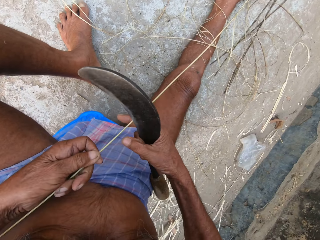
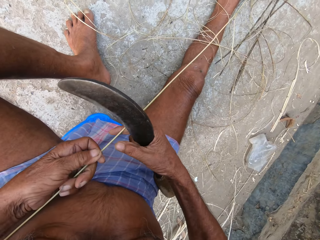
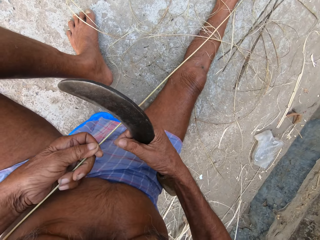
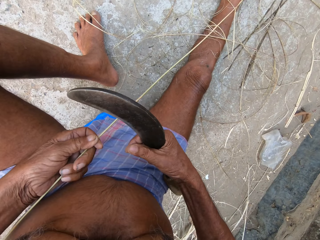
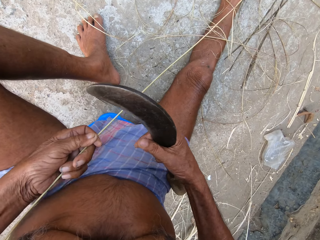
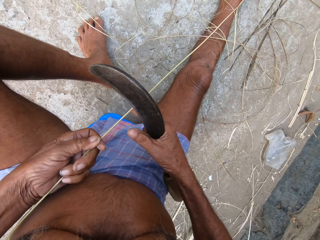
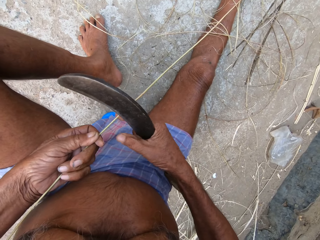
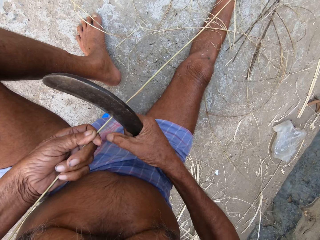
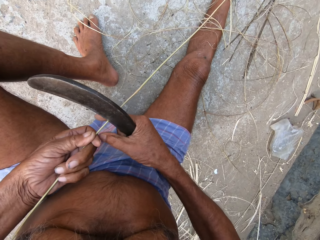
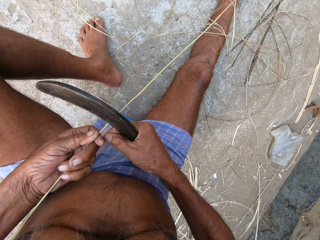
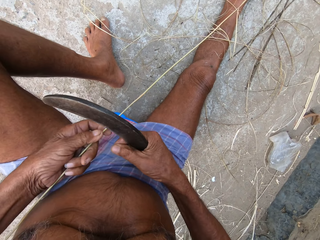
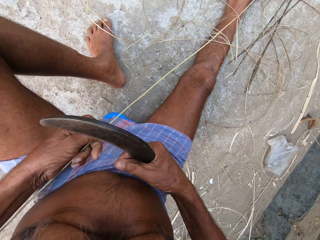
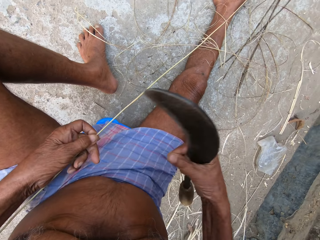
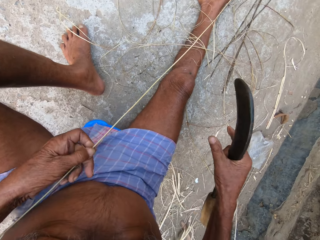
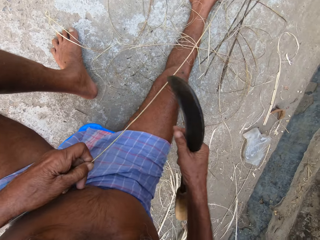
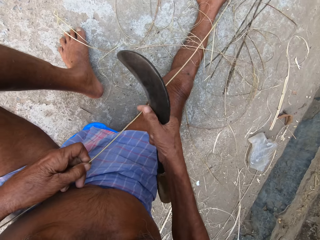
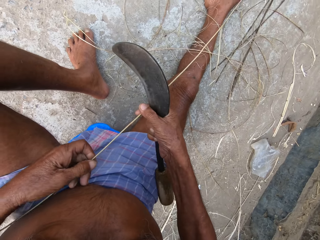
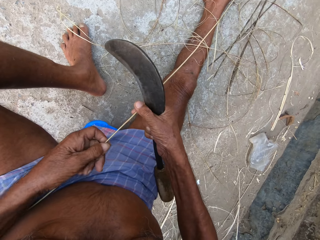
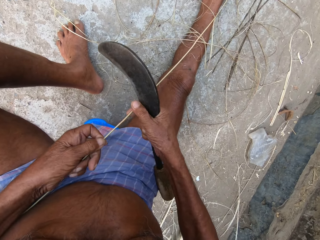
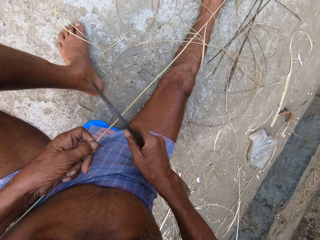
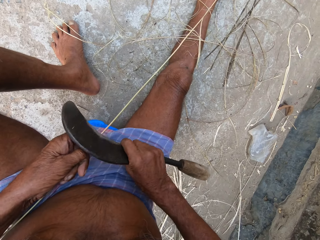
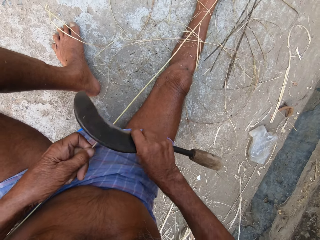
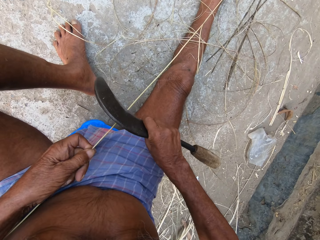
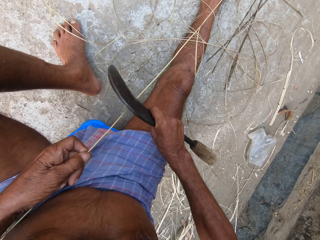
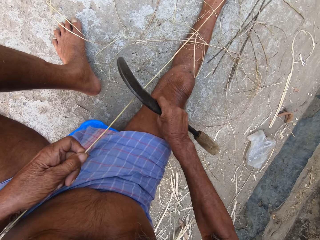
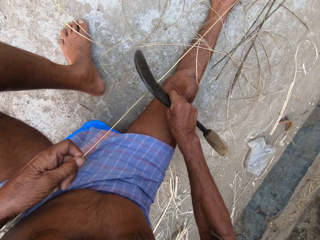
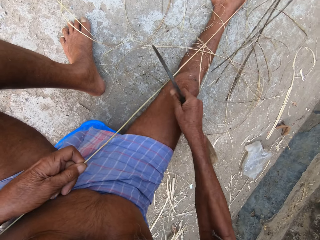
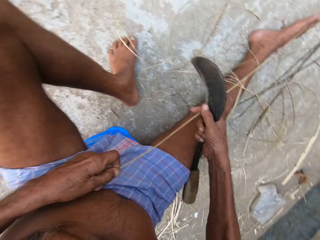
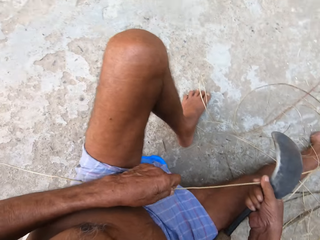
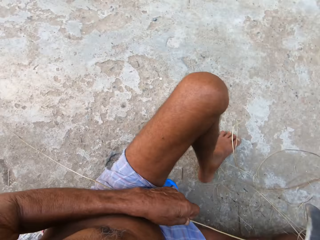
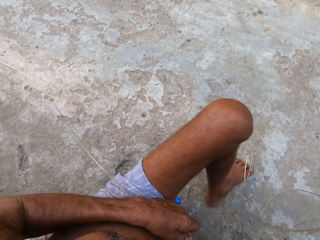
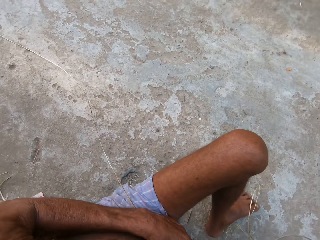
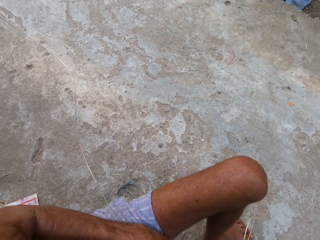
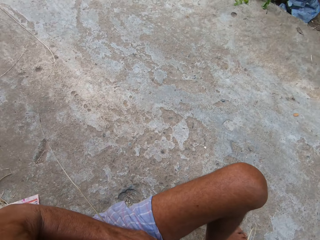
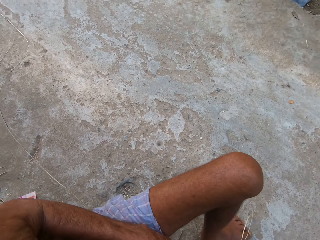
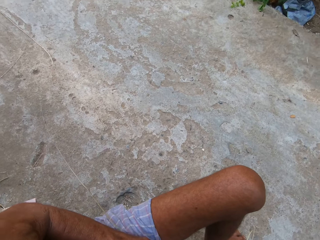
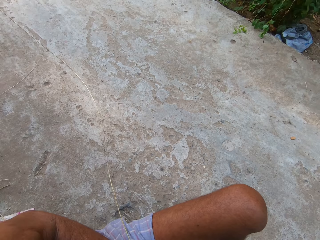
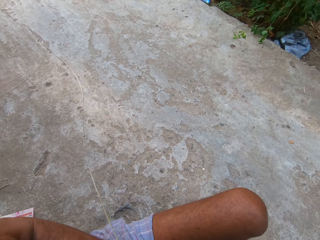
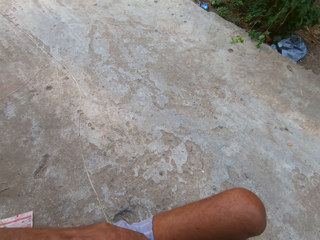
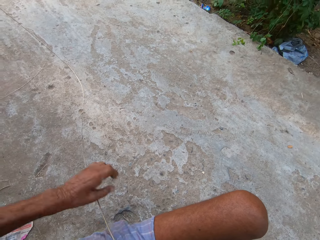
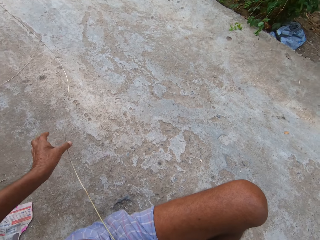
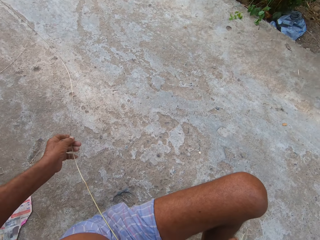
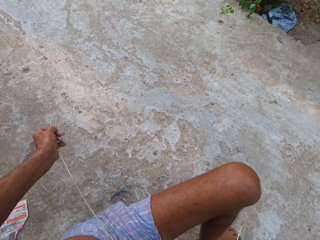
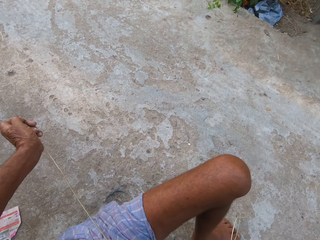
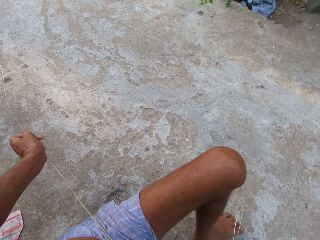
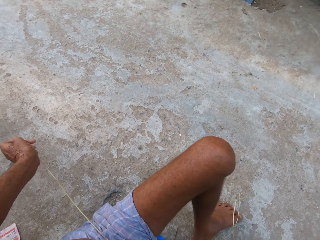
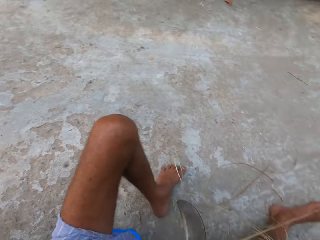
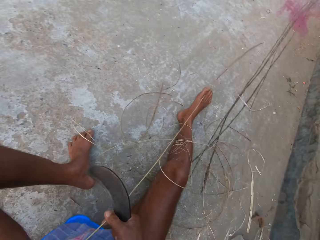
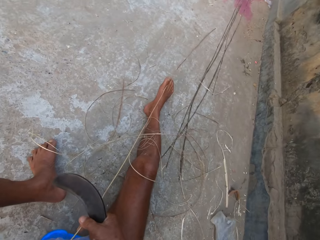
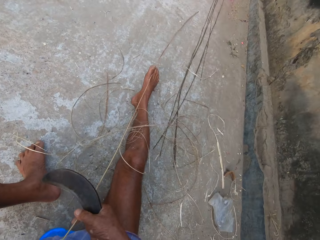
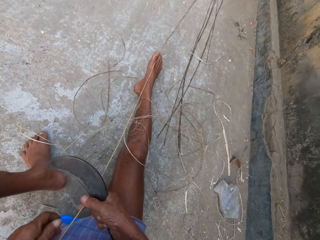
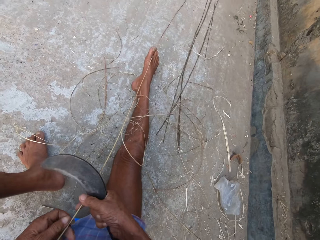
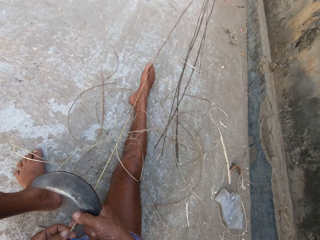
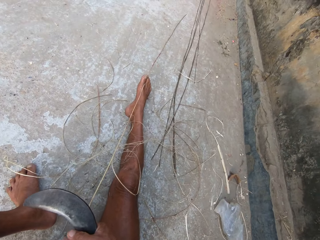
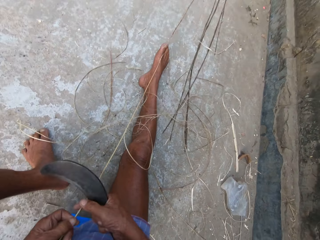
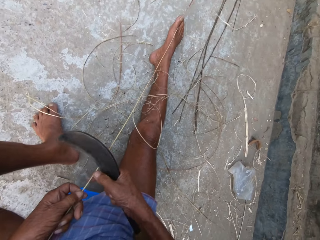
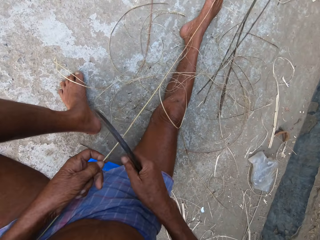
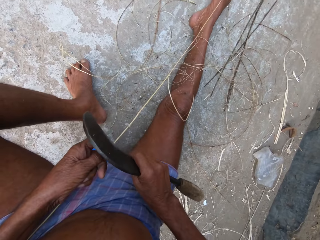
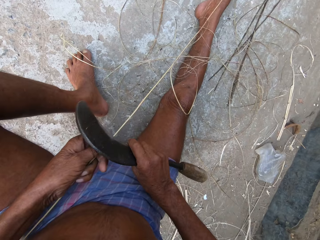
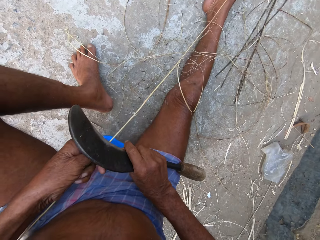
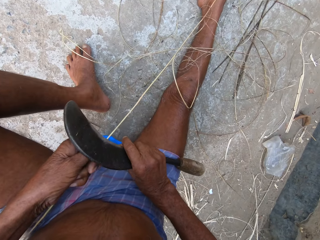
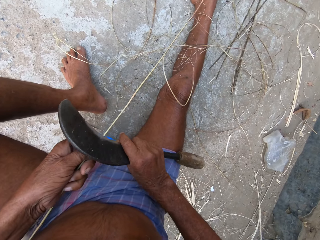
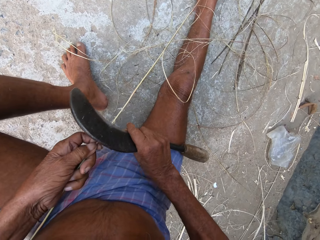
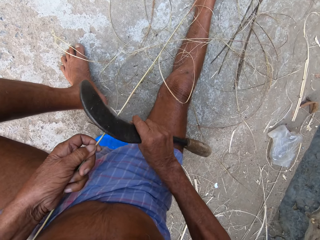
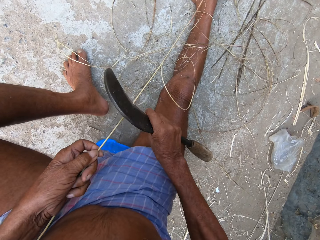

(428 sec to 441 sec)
The camera wearer turns sisal. He removes shafts from the broom stick in his left hand with his right hand. He pulls the sisal. He files the broom stick in his left hand with the sickle in his right hand. He pulls the broom stick from behind with his left hand. He holds the sisal.

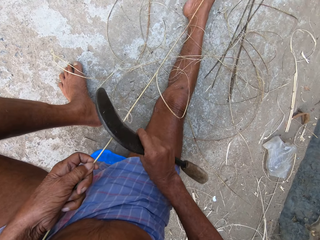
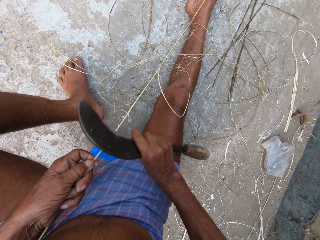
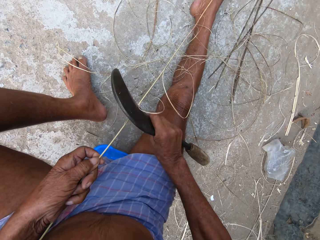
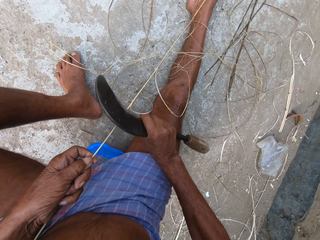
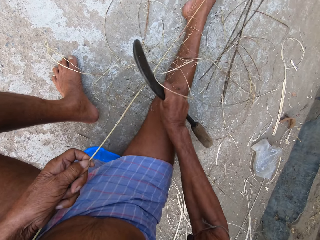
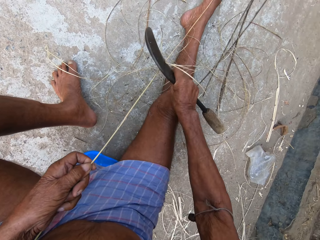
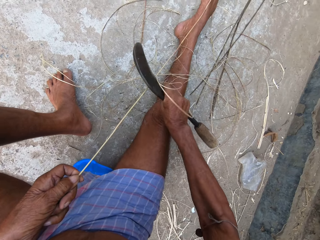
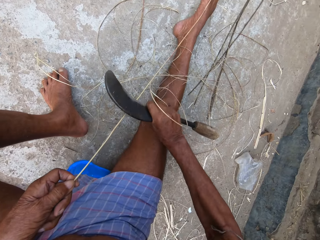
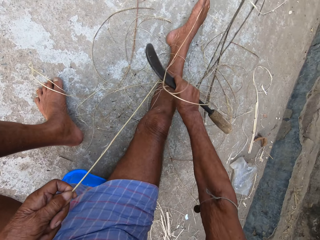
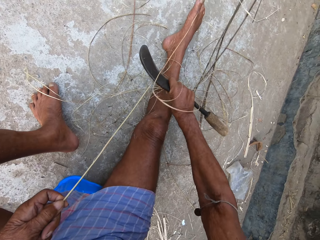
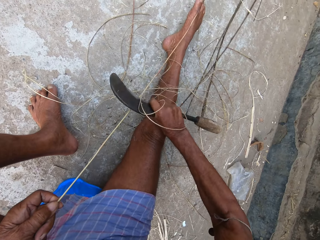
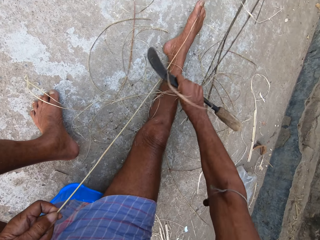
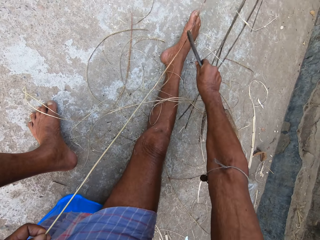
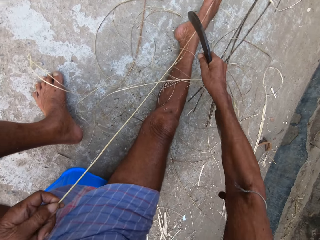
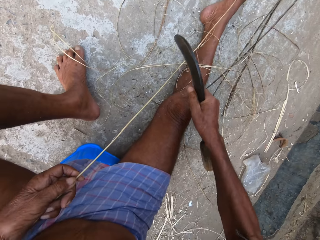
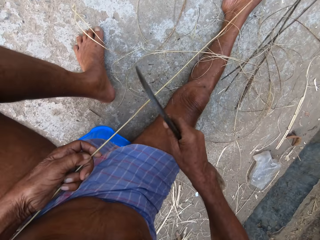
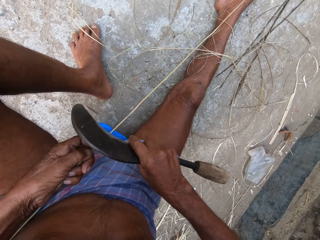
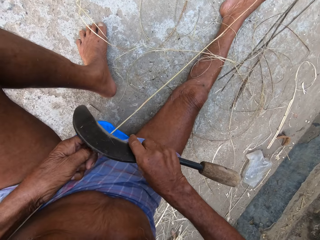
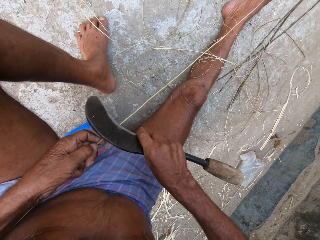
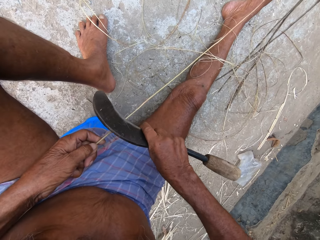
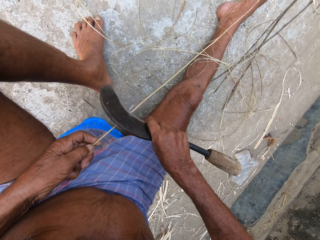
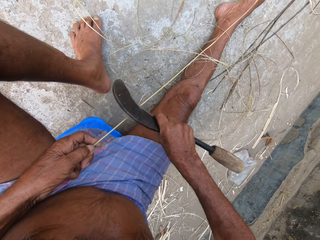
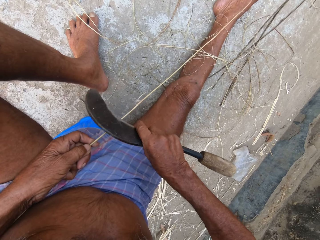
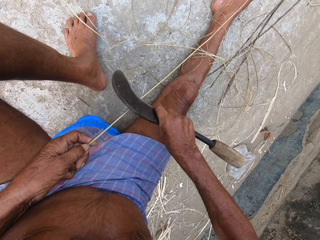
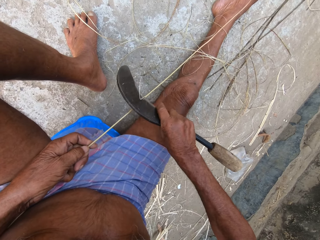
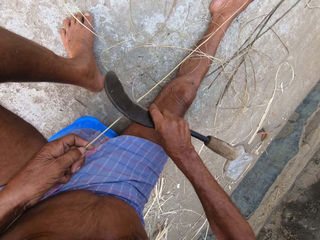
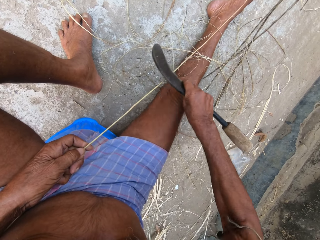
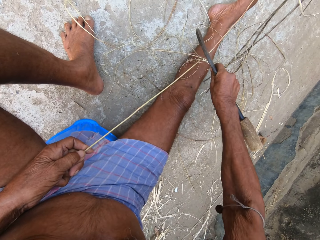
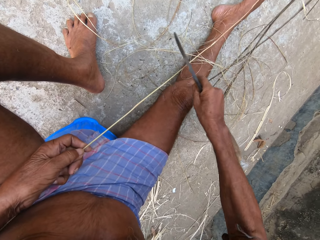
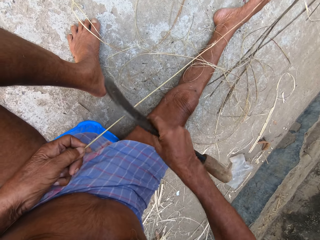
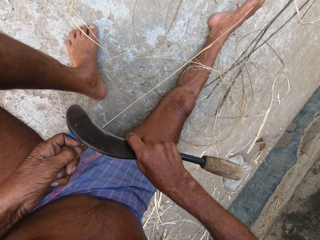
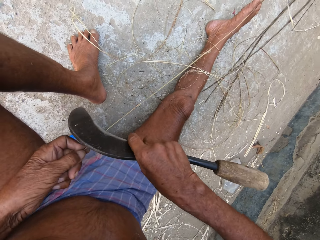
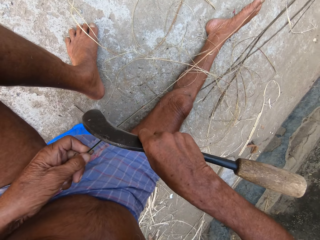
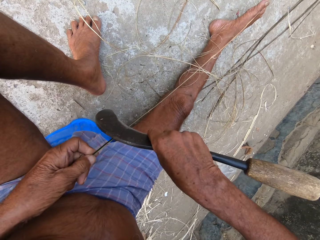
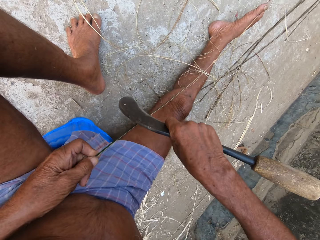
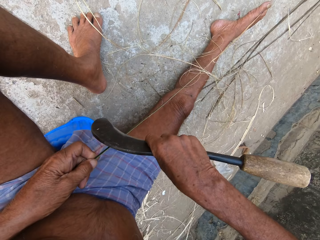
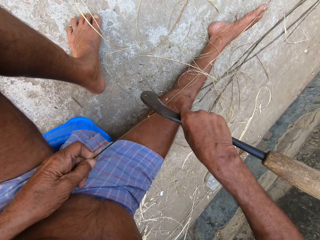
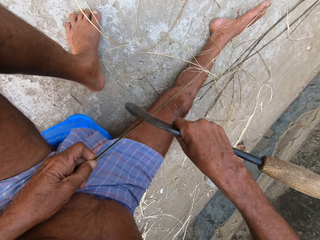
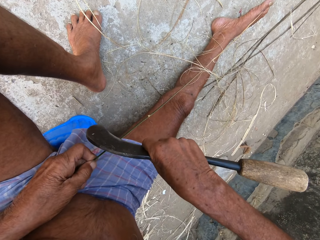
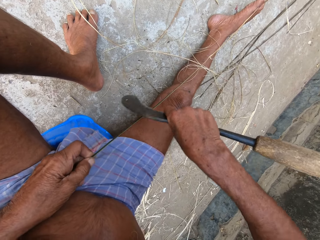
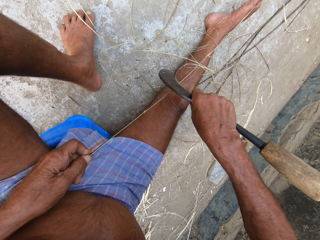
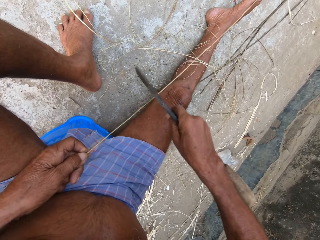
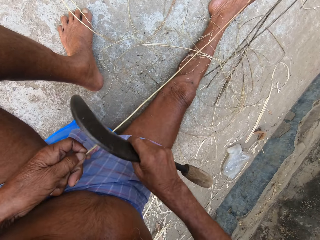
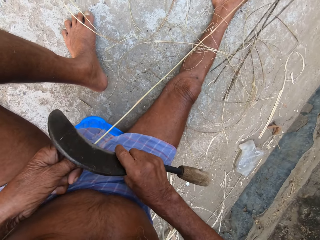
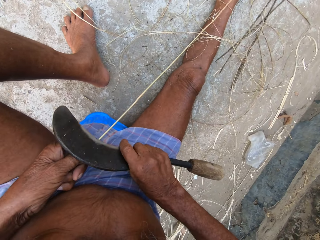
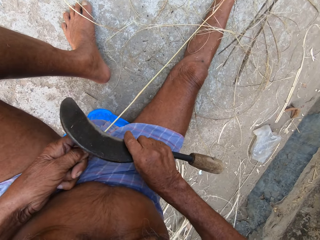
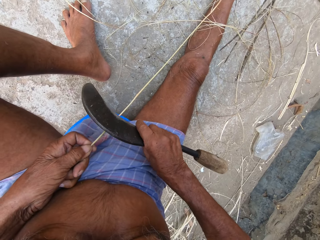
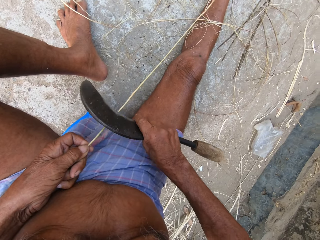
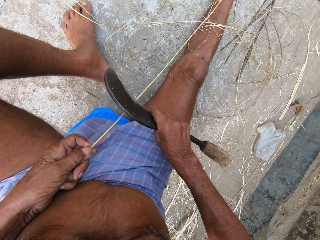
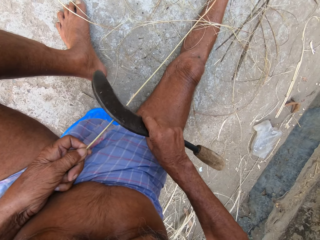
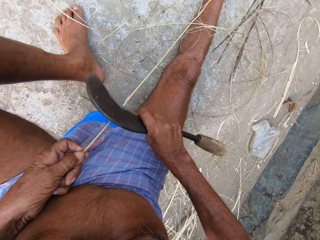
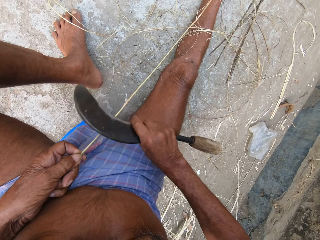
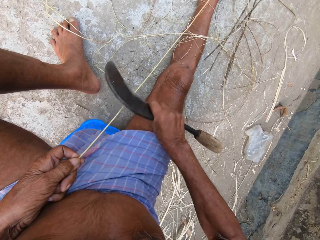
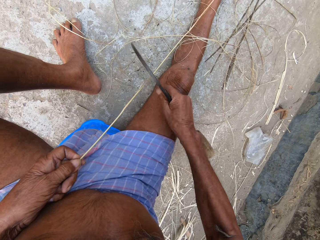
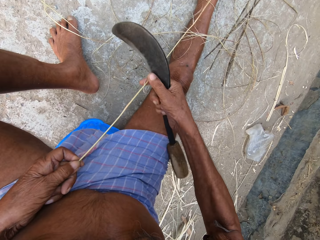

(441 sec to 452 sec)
The camera wearer rips sisal. They turn the sisal.
